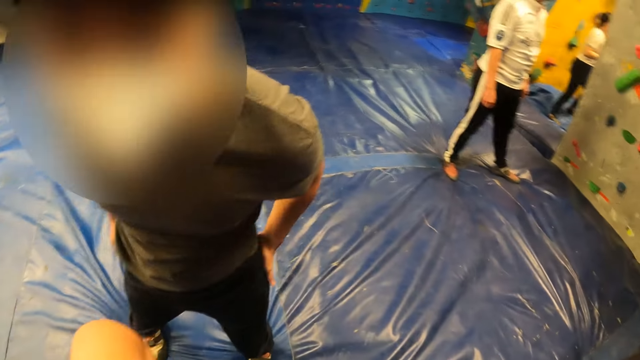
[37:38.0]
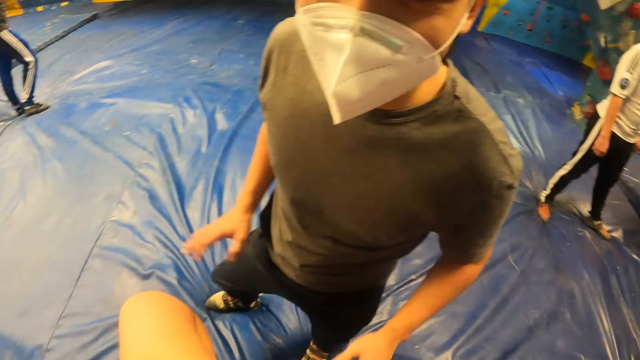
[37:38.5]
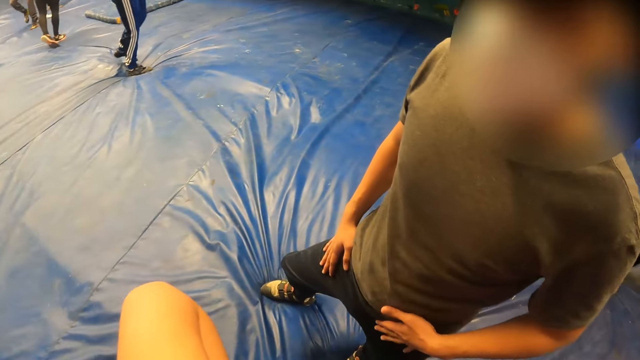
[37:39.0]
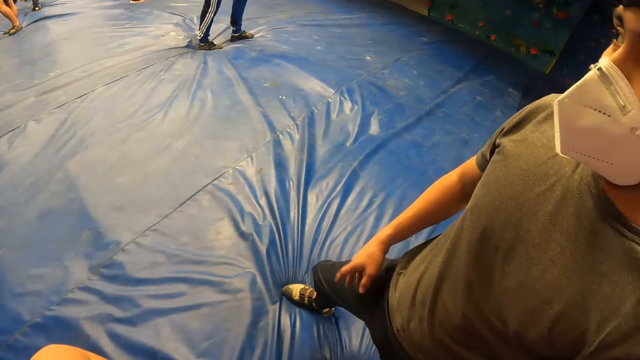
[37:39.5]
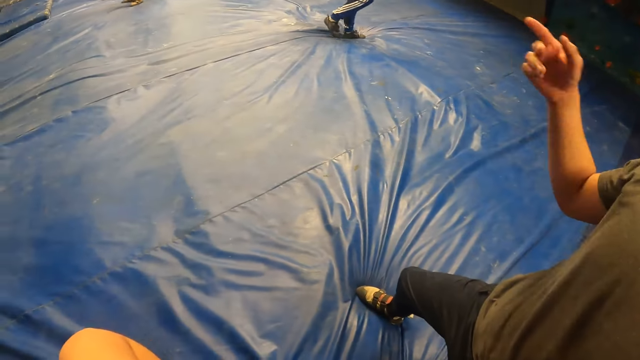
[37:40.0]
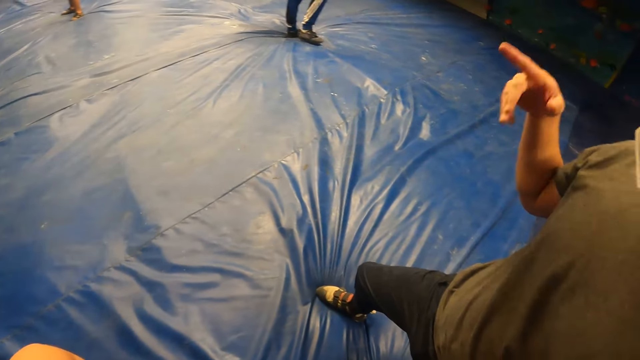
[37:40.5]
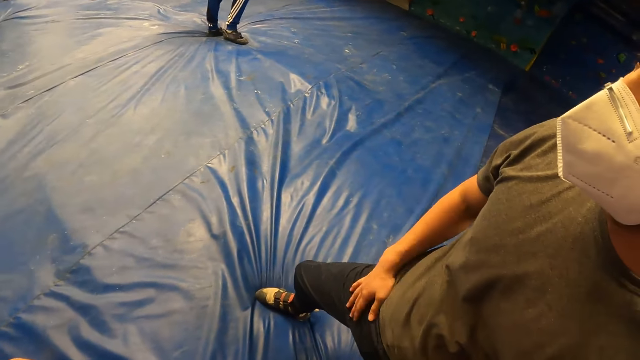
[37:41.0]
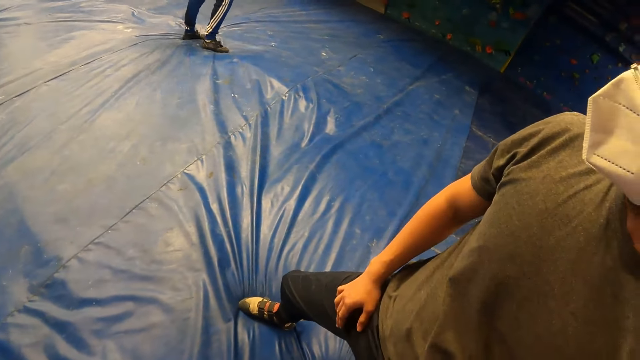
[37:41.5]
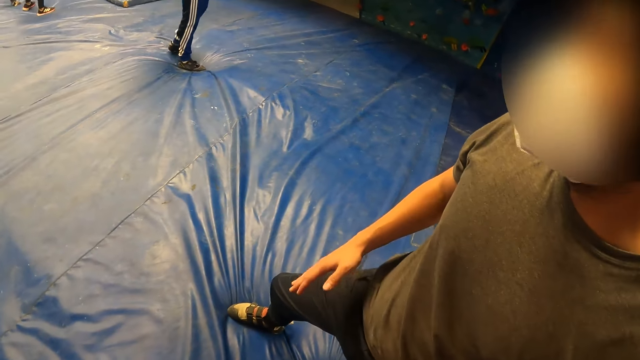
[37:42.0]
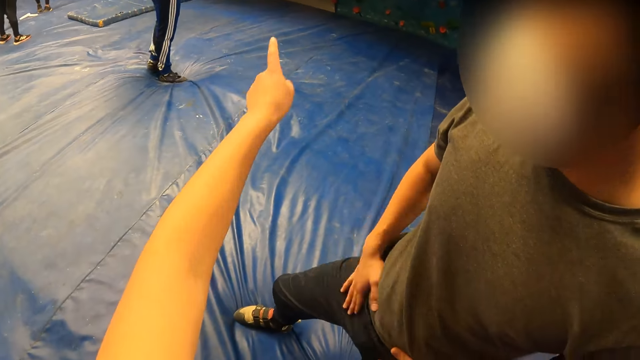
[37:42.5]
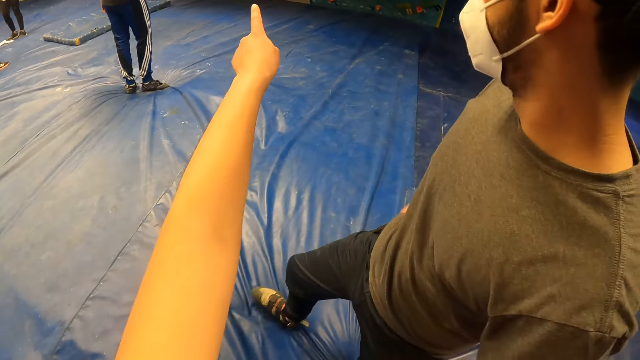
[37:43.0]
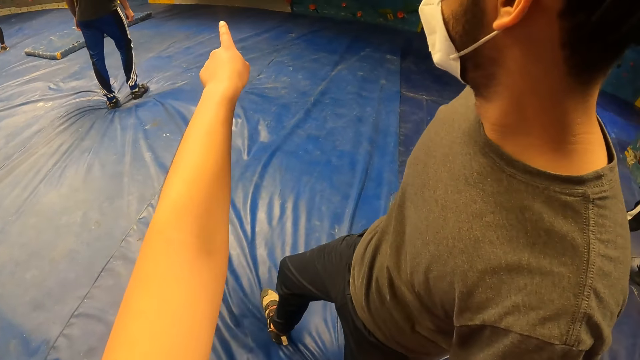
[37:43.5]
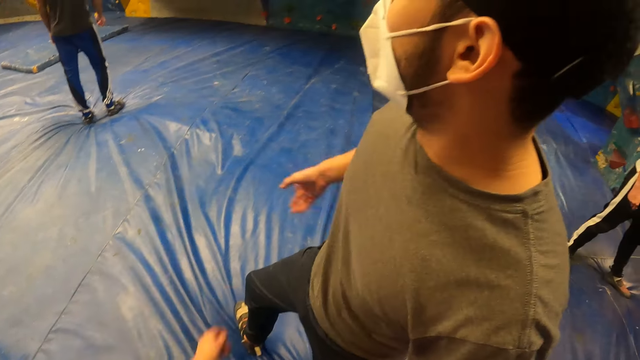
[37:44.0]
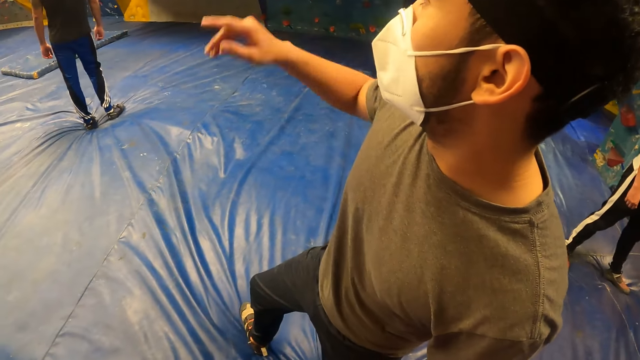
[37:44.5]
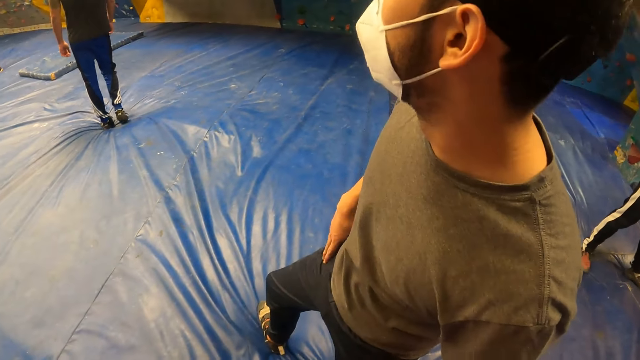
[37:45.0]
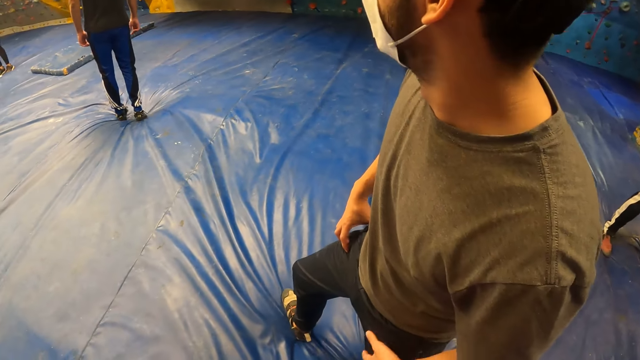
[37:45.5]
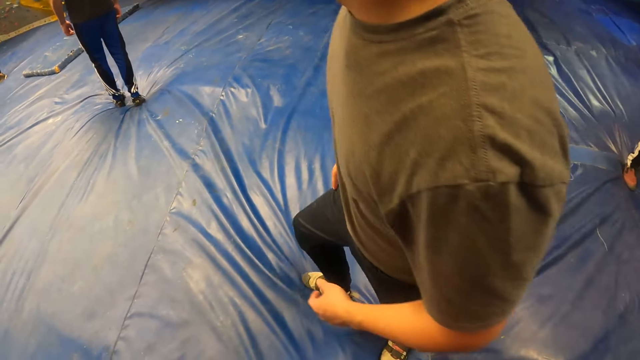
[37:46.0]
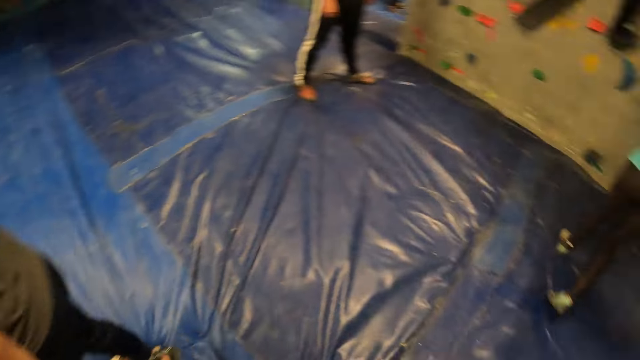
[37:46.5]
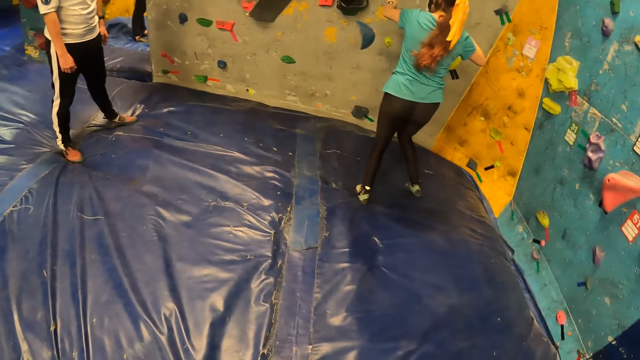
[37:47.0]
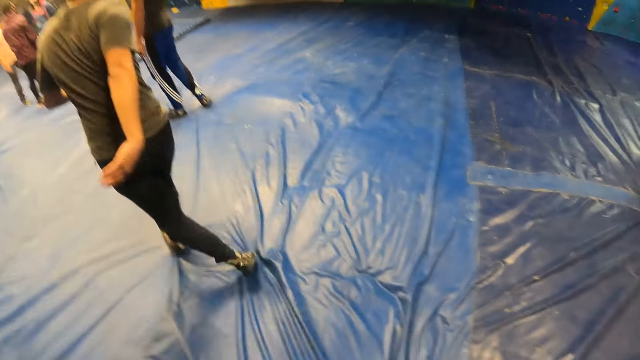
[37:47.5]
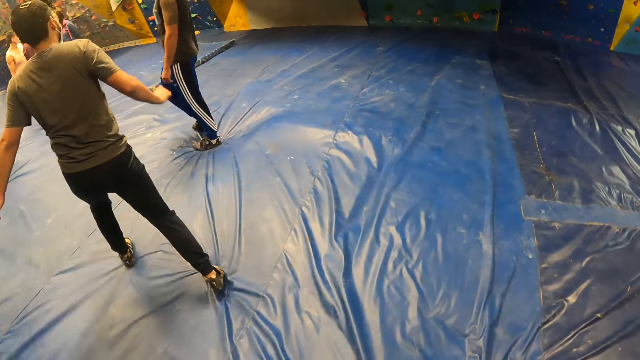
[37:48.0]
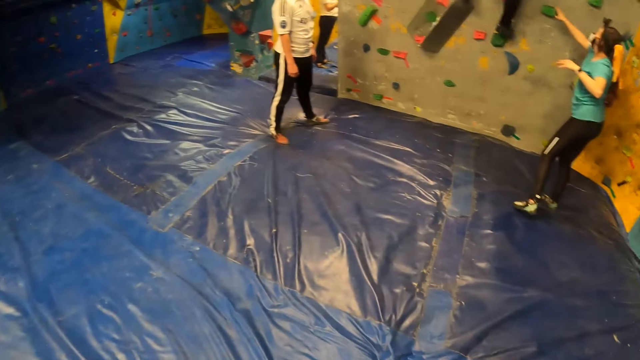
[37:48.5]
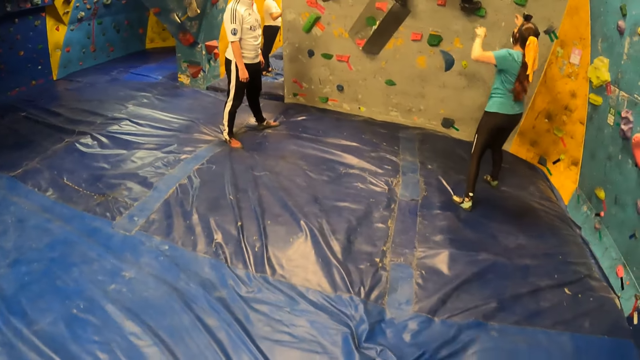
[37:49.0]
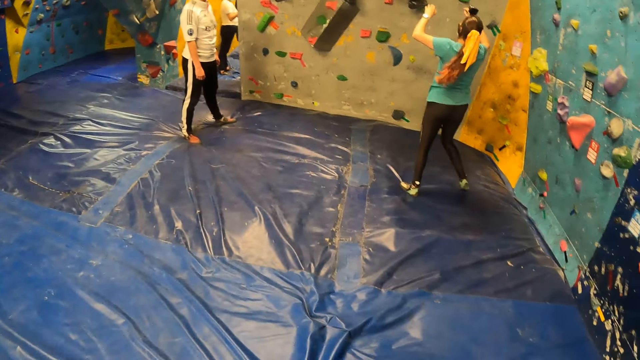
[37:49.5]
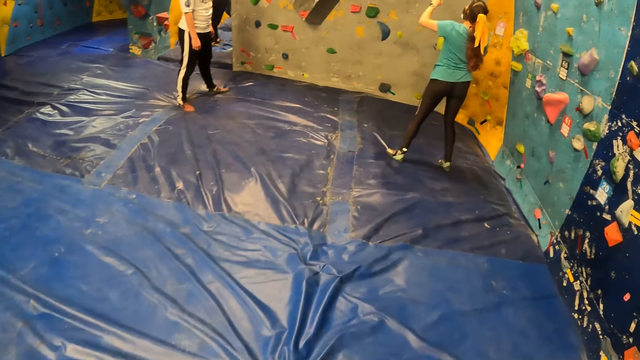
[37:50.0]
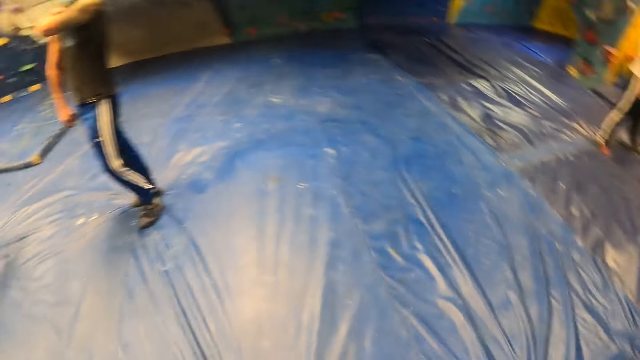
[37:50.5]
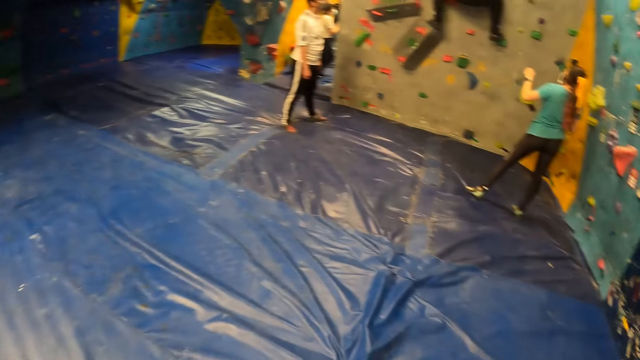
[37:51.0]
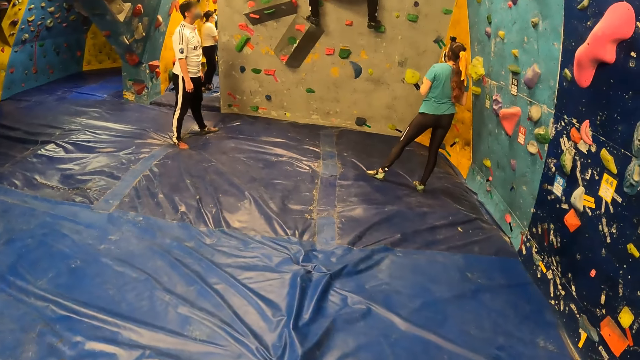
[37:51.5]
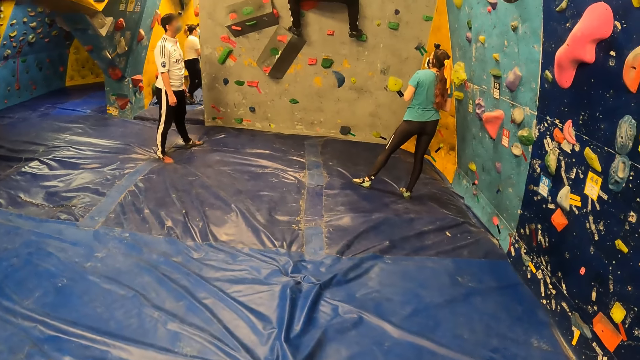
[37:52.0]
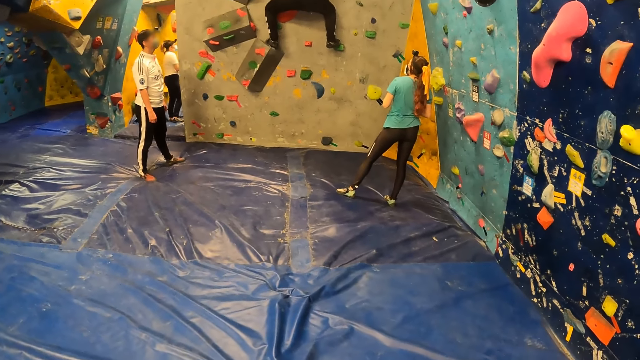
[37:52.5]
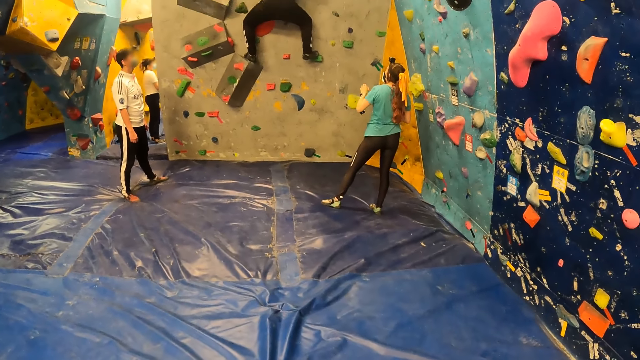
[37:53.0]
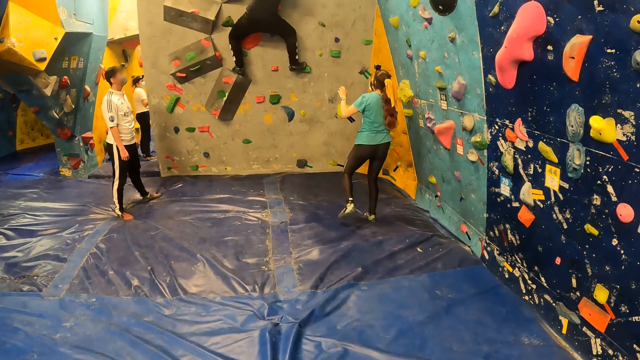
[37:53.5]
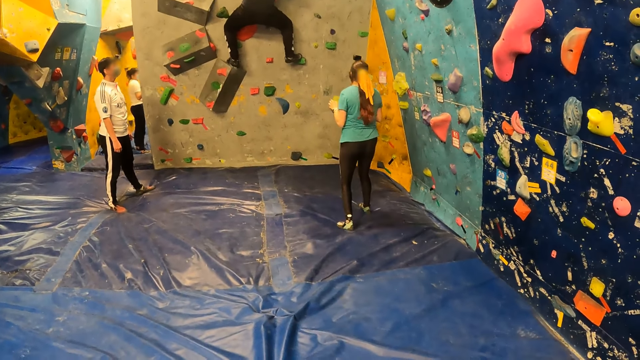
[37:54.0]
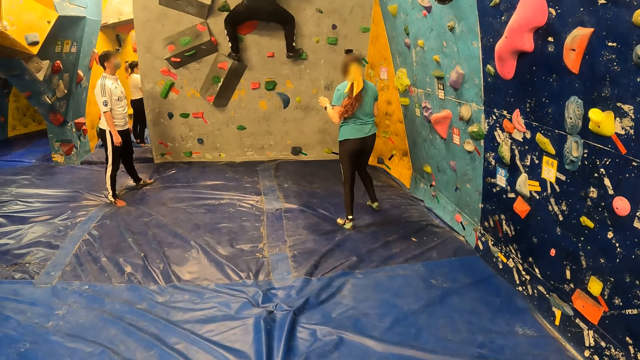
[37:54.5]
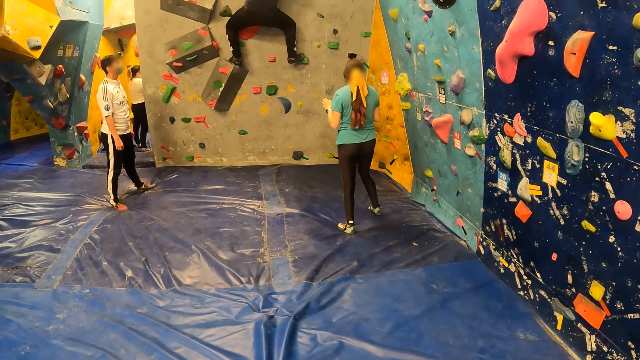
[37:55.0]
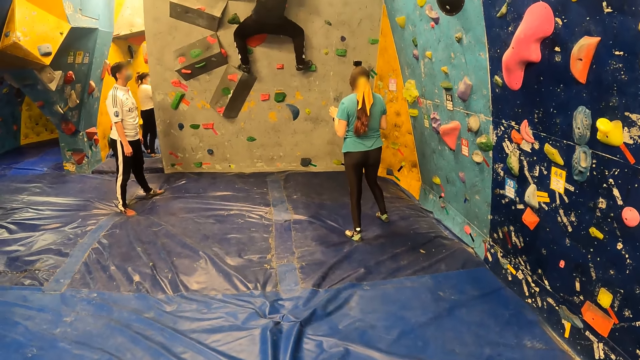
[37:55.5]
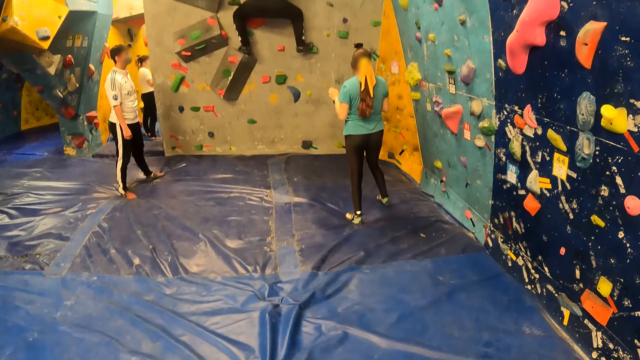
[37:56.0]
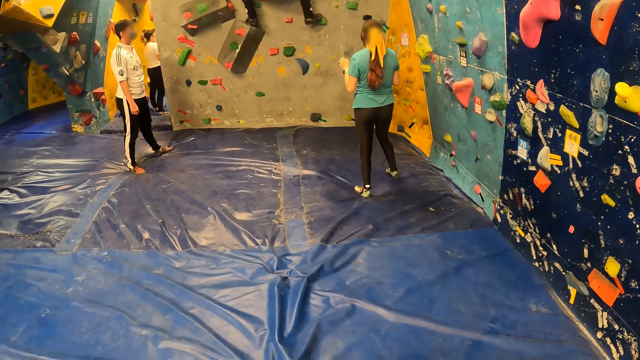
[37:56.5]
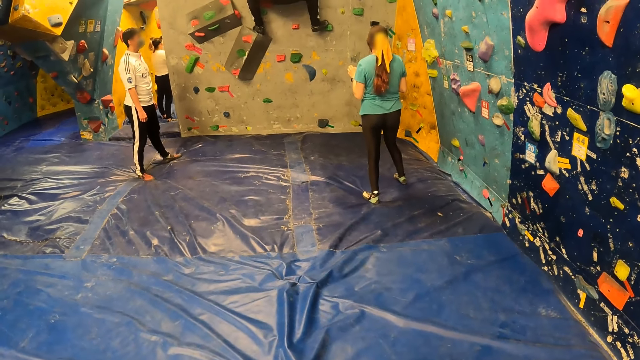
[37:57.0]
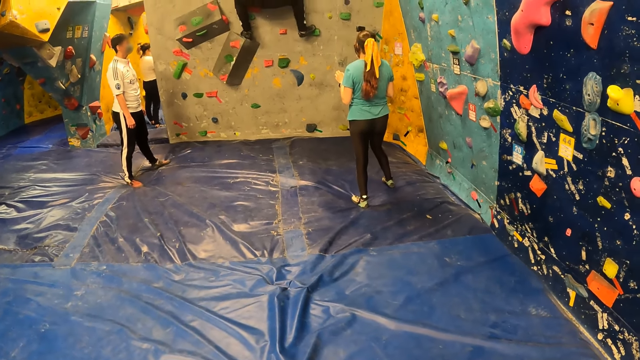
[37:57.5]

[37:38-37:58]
The camera wearer converses with a man. They point around. They converse with the man. They look around the room. They look at the people.
